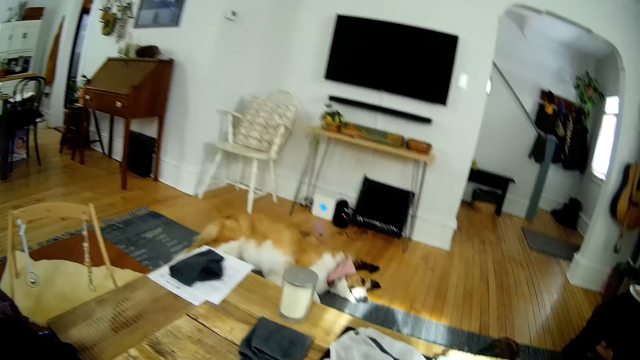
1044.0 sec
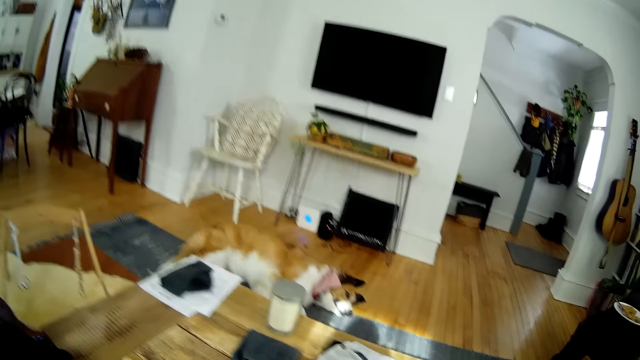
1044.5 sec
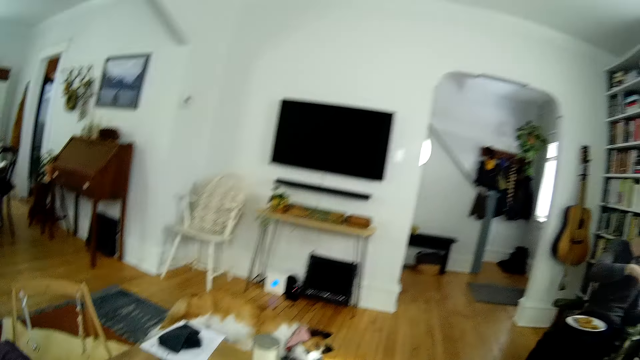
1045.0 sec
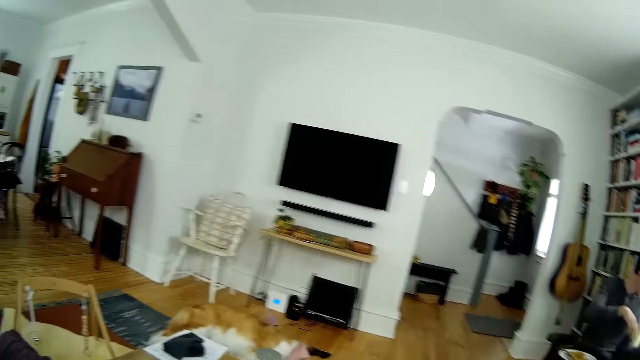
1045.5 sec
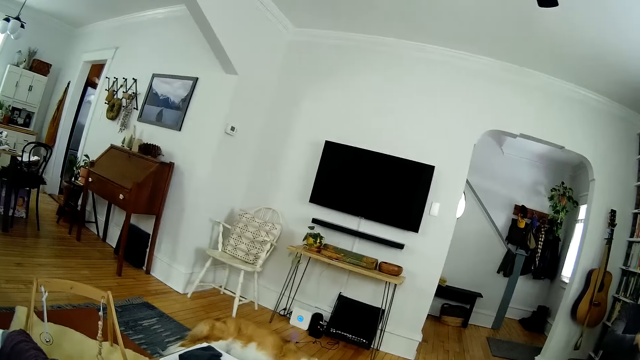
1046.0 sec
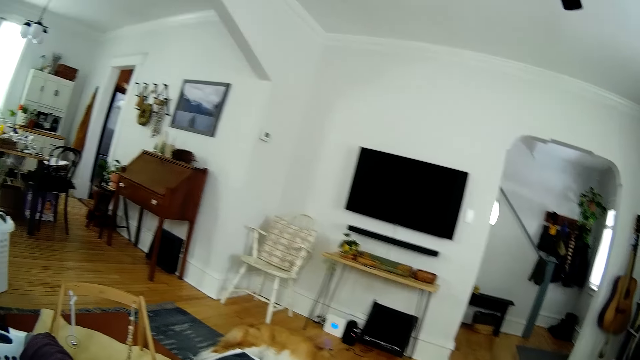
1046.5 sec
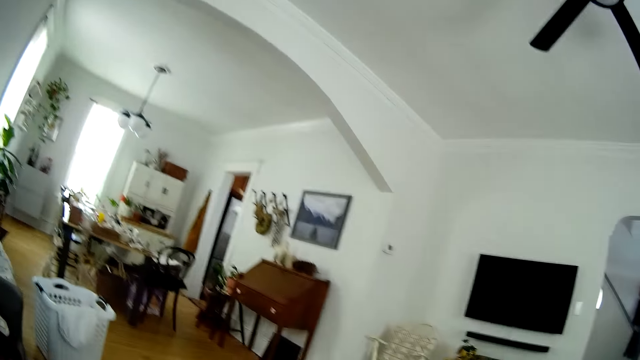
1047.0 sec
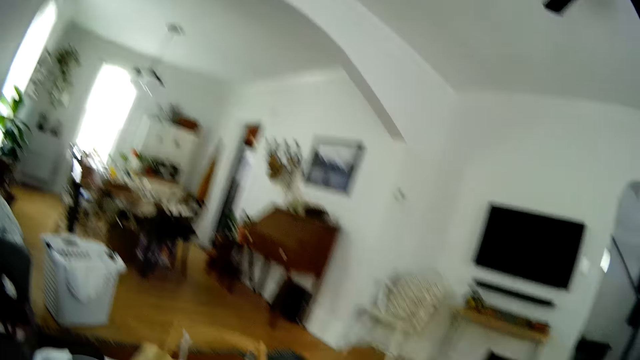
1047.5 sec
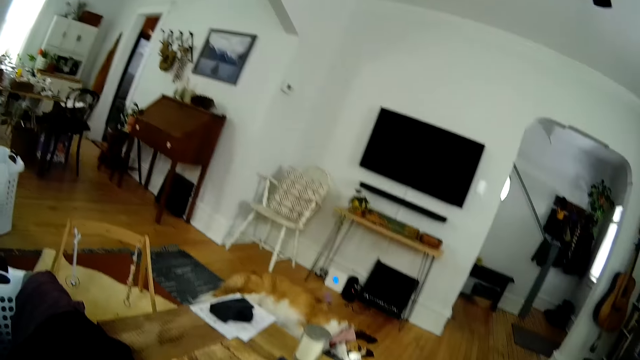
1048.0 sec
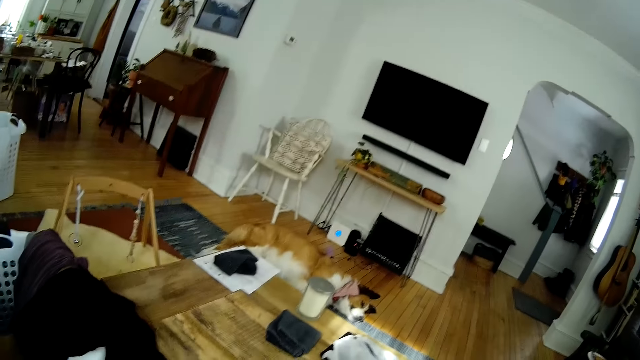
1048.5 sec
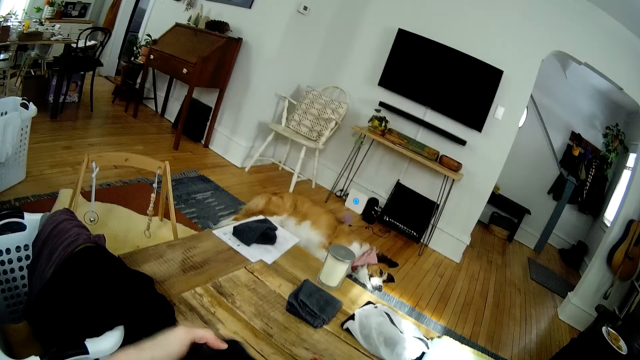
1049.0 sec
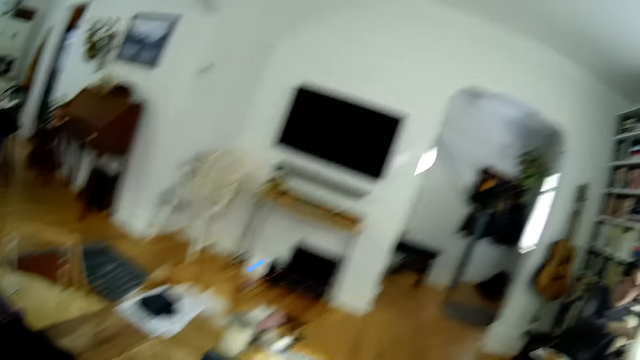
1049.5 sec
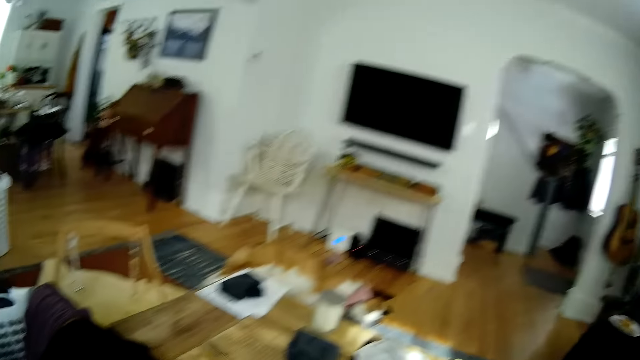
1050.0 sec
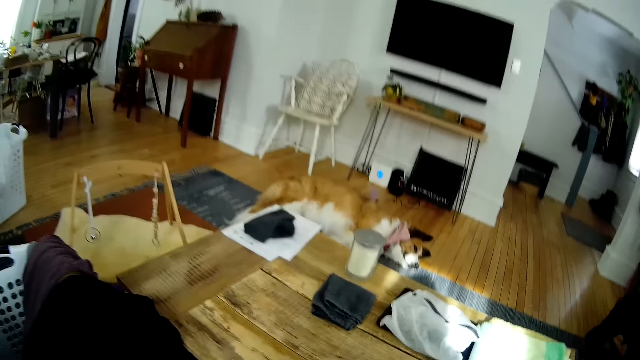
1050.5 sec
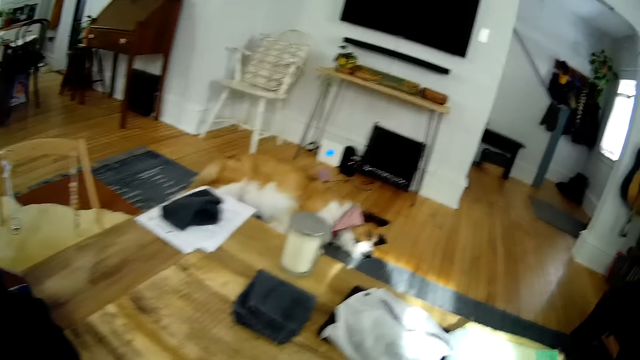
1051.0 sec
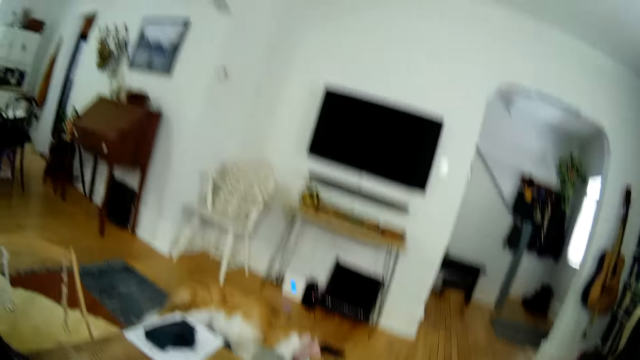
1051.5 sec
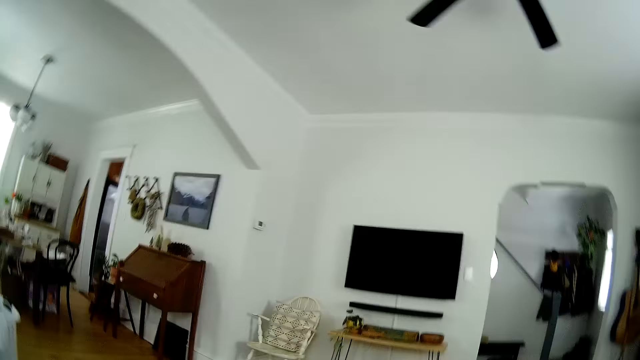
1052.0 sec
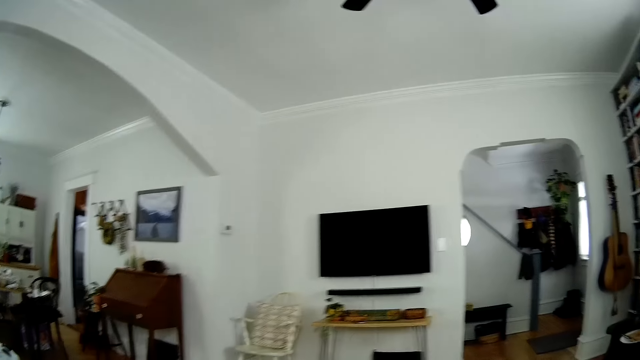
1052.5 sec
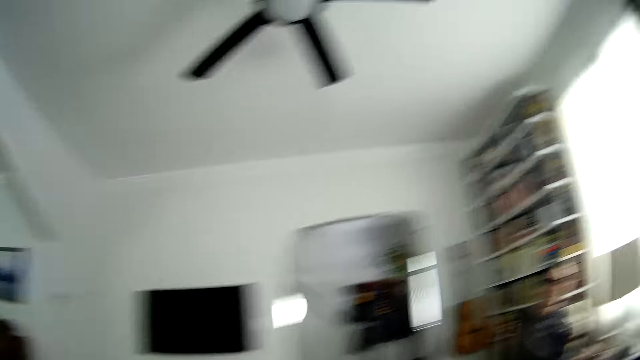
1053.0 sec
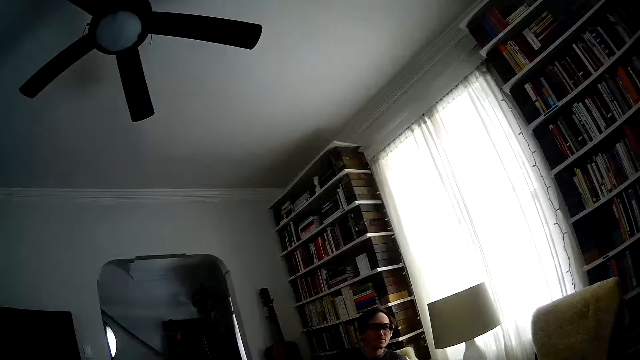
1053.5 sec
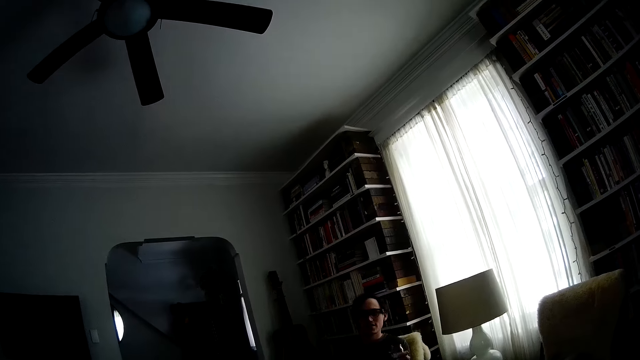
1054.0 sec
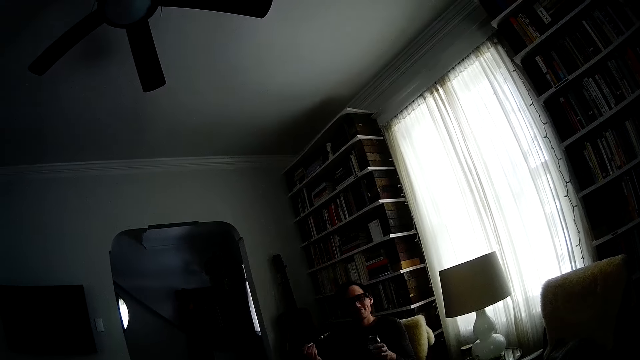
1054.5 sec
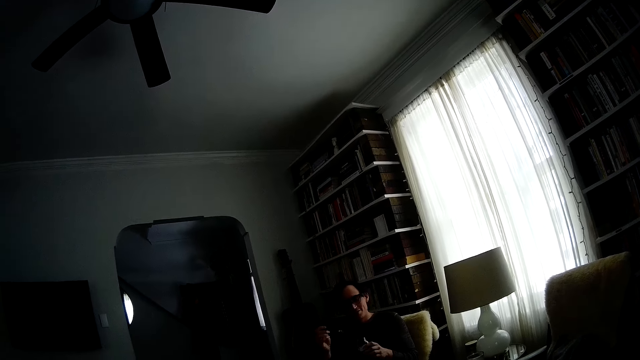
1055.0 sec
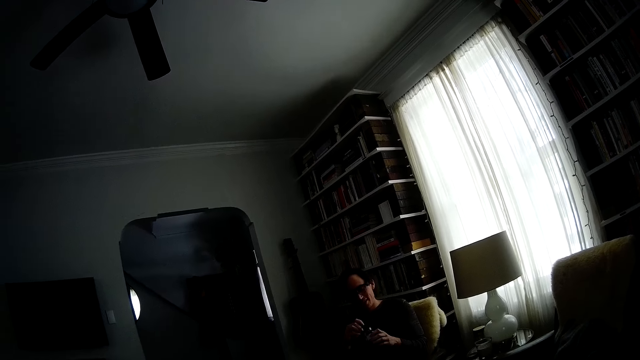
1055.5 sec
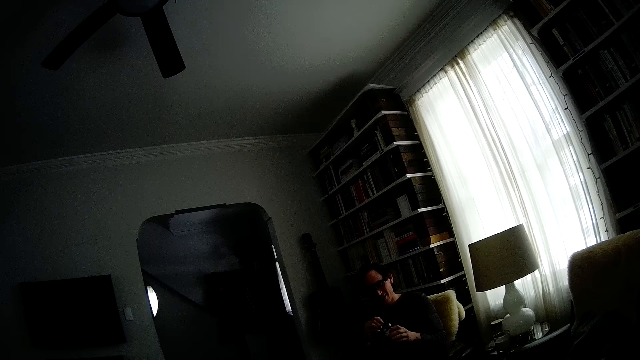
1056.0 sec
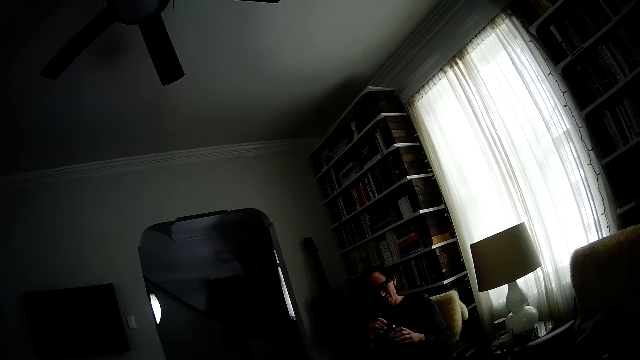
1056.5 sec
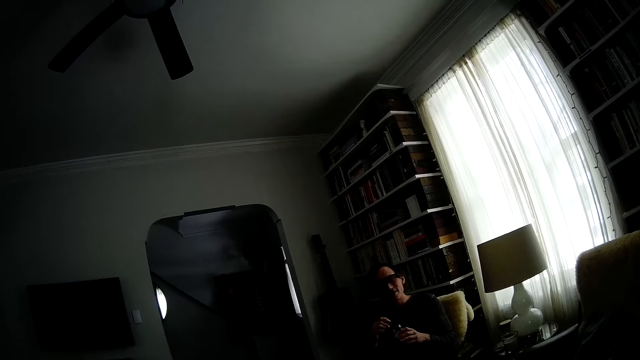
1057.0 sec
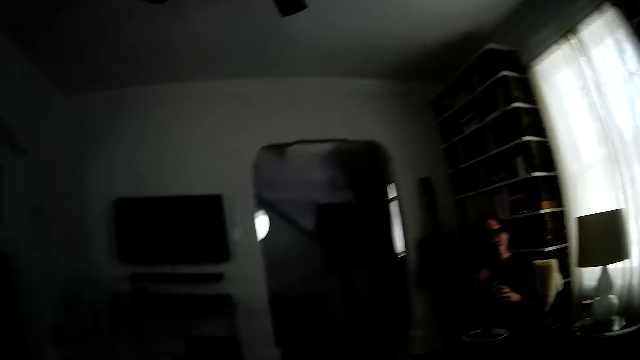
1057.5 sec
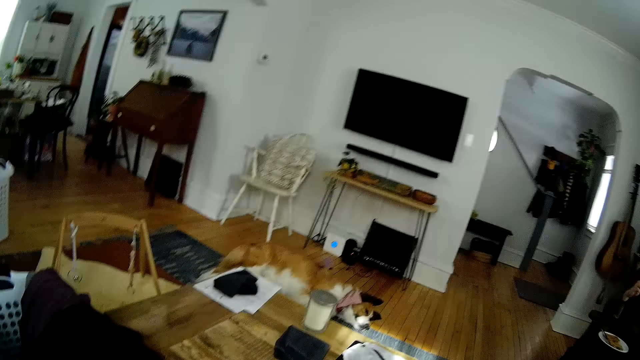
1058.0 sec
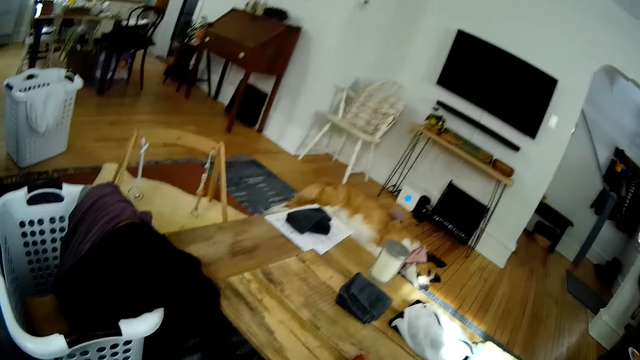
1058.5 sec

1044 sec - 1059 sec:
A man turns. The camera wearer folds the cloth. The man holds a container. The man scoops jam and puts a spoon in his right hand into a jar of cocoa in his left hand.

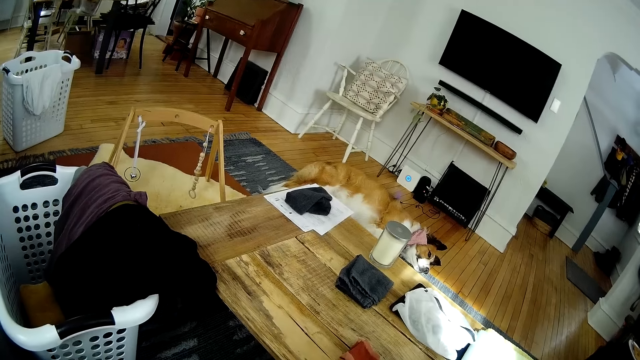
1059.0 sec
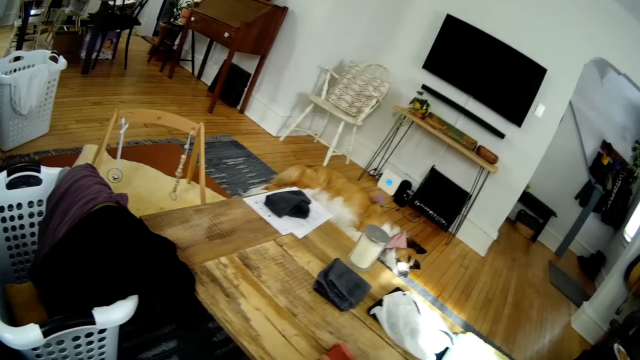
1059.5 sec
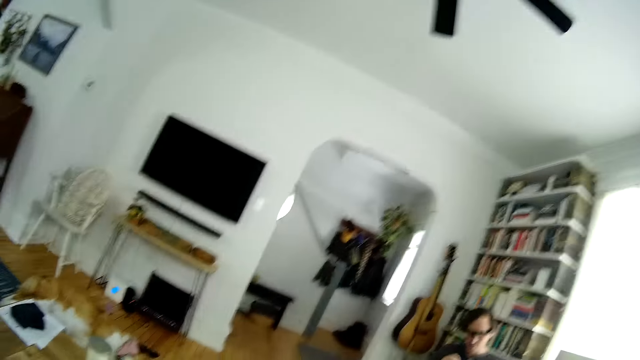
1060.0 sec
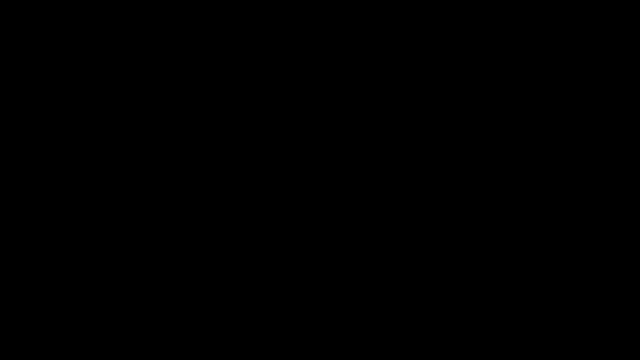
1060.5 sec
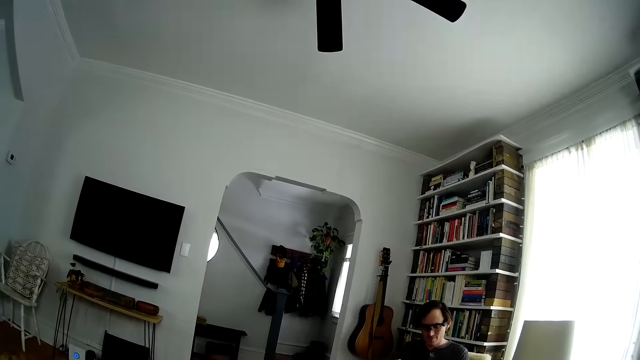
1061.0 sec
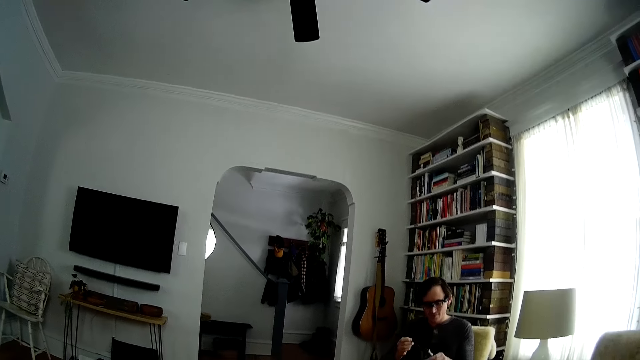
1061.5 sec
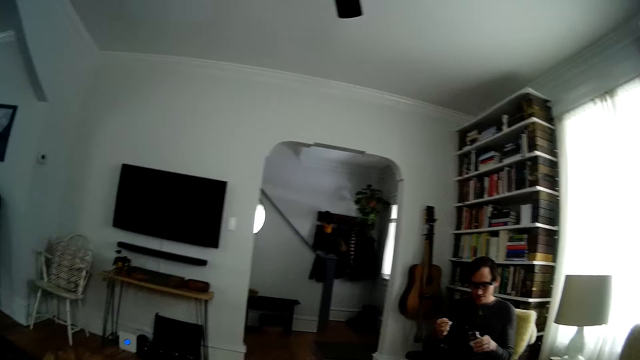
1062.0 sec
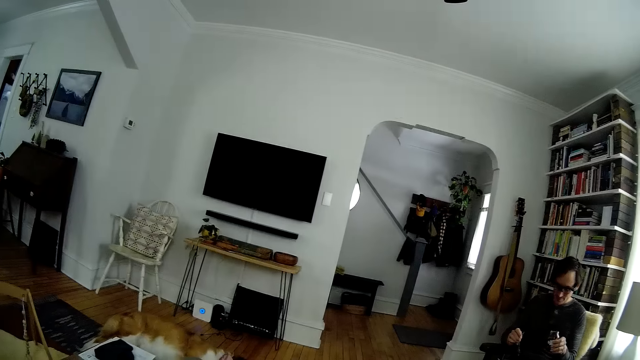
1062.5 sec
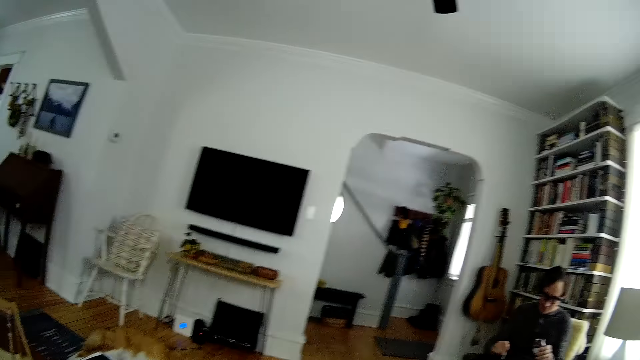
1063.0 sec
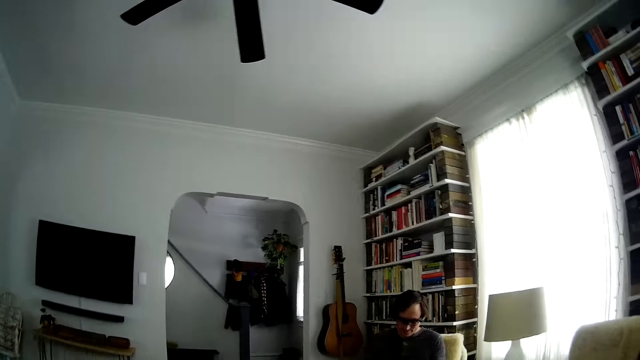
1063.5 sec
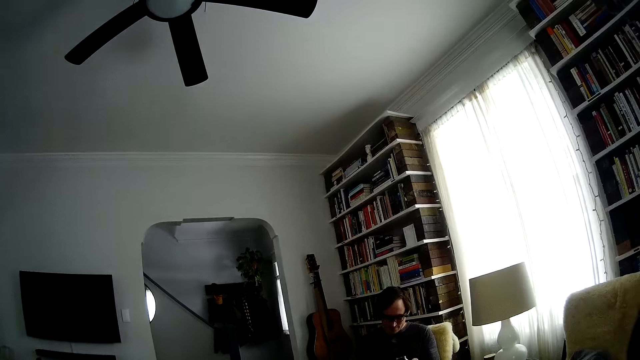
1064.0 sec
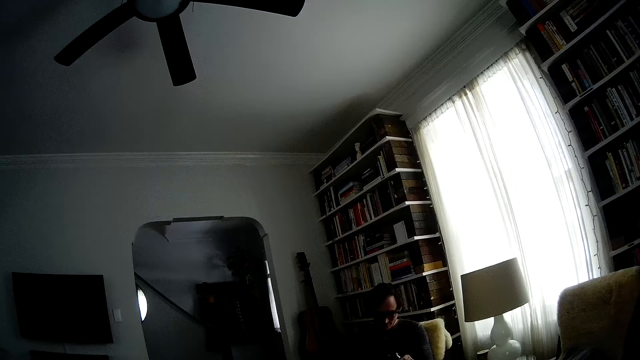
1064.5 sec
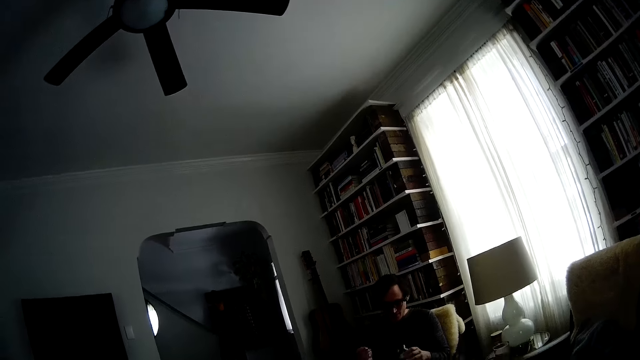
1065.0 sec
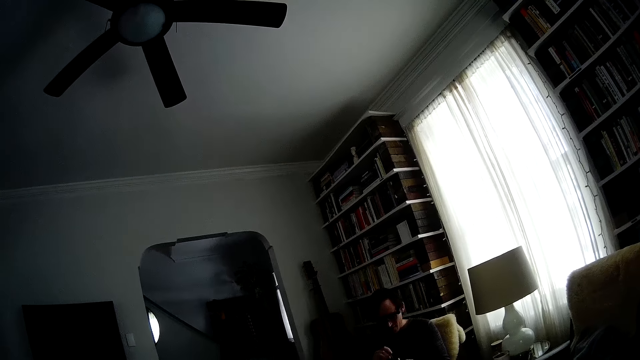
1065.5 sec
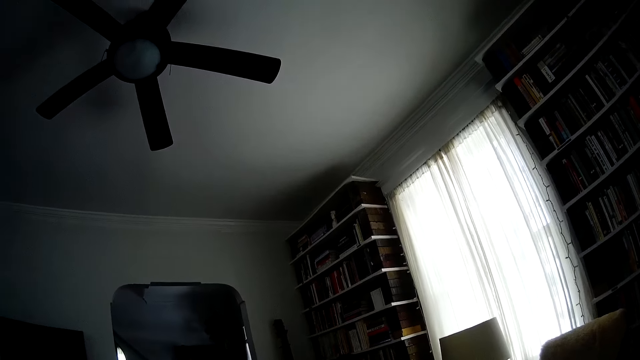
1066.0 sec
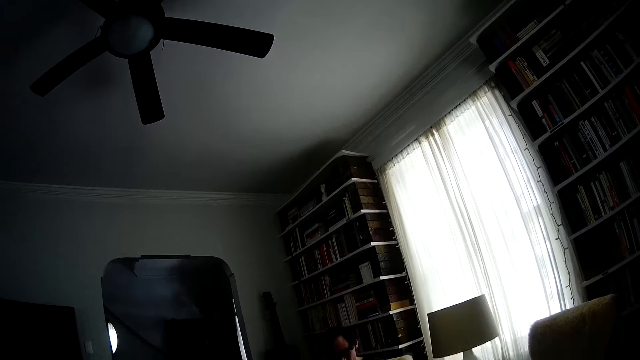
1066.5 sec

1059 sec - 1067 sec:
A man applies jam on the bread.
